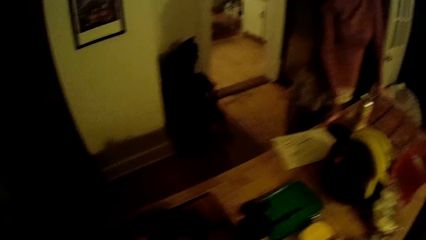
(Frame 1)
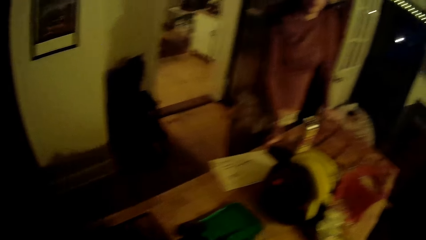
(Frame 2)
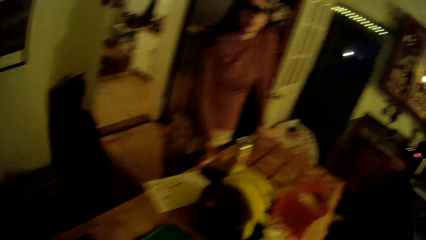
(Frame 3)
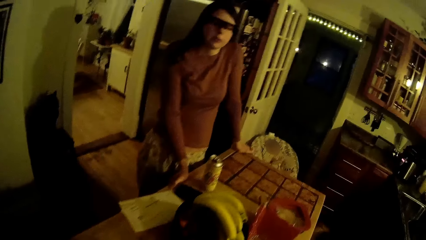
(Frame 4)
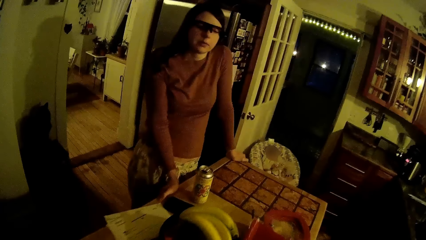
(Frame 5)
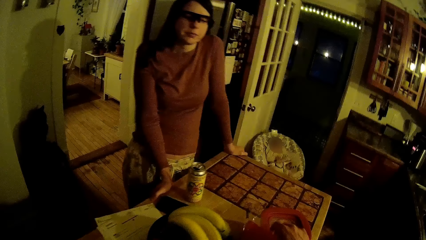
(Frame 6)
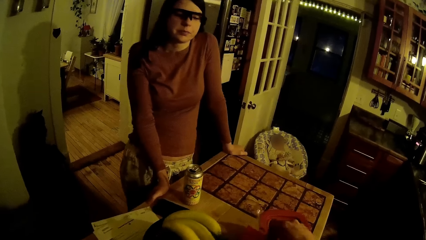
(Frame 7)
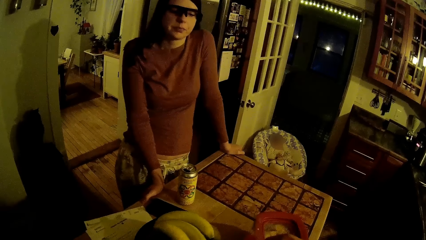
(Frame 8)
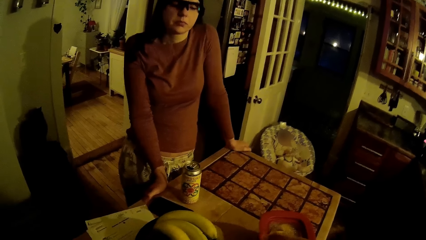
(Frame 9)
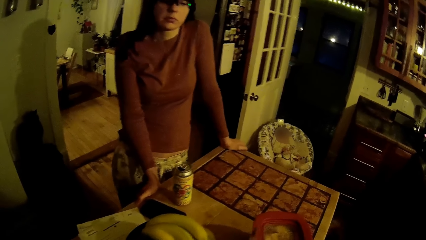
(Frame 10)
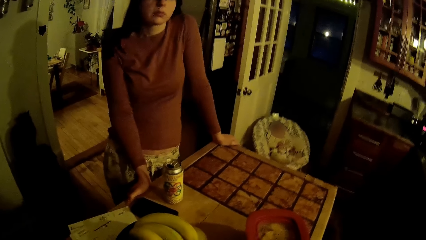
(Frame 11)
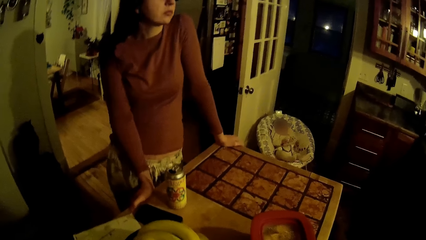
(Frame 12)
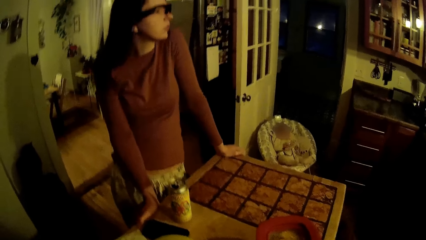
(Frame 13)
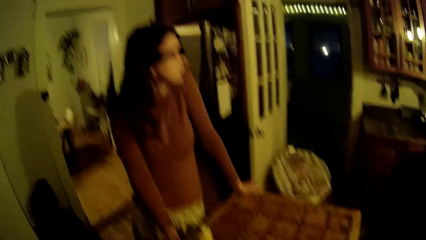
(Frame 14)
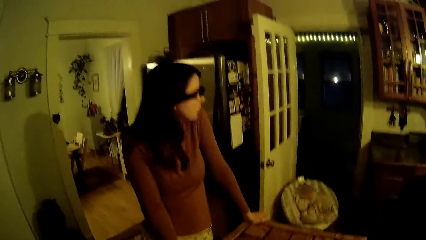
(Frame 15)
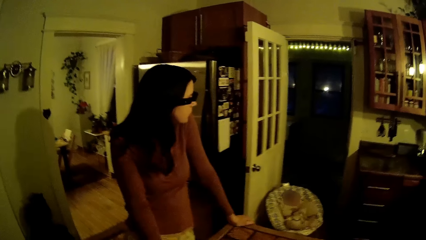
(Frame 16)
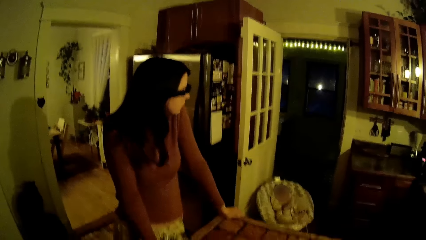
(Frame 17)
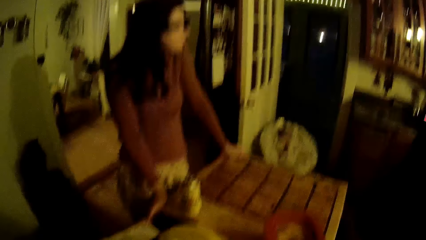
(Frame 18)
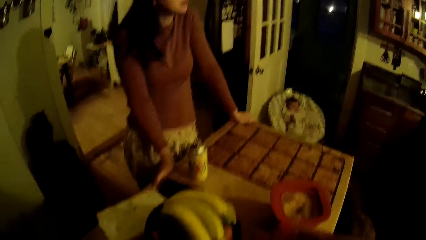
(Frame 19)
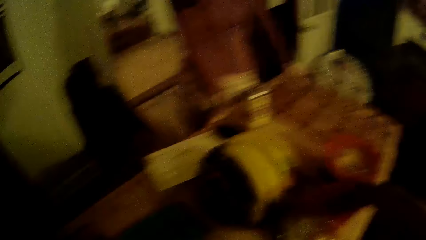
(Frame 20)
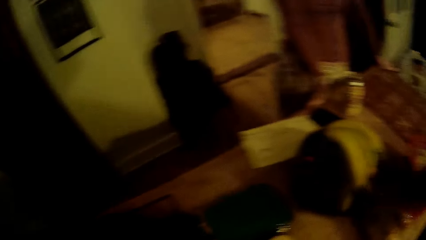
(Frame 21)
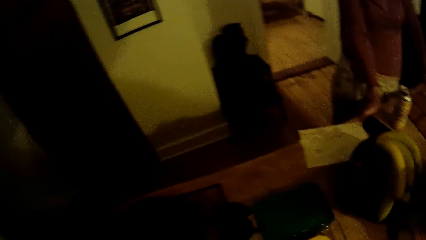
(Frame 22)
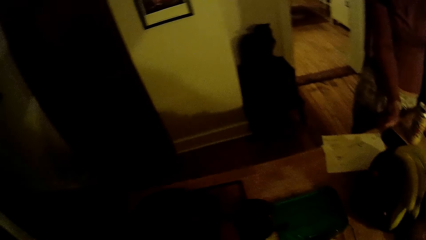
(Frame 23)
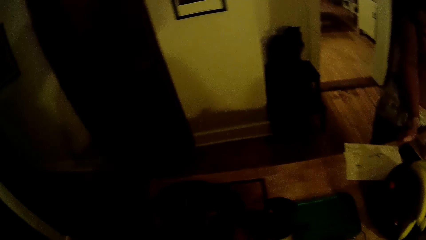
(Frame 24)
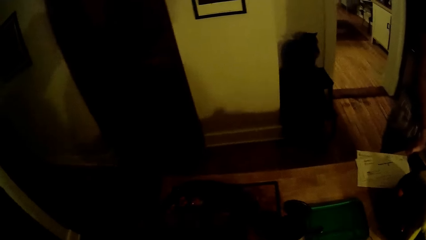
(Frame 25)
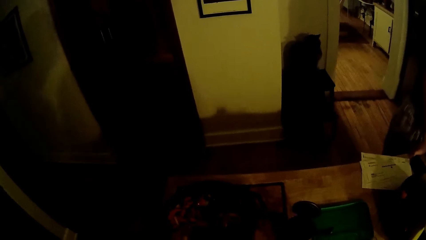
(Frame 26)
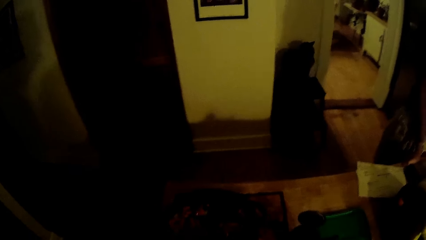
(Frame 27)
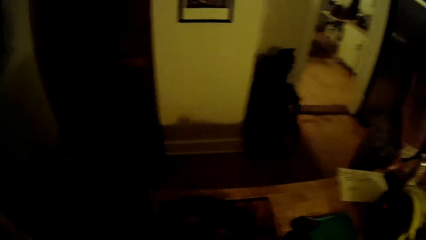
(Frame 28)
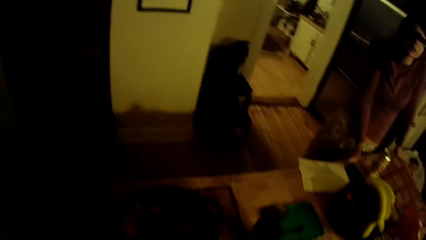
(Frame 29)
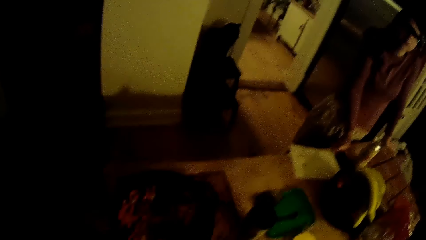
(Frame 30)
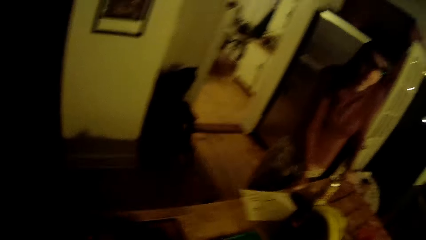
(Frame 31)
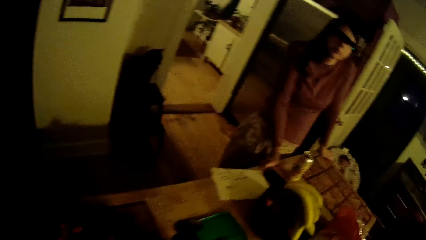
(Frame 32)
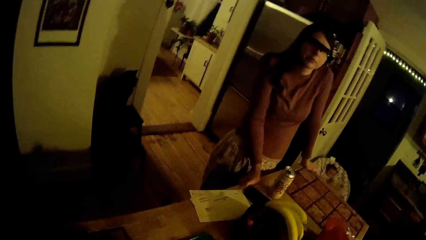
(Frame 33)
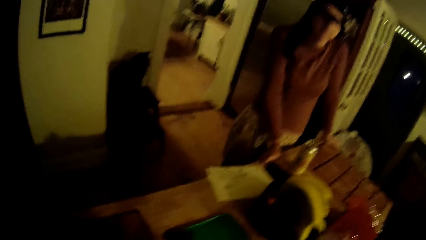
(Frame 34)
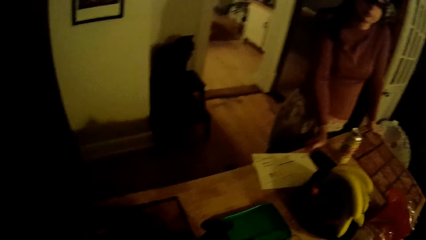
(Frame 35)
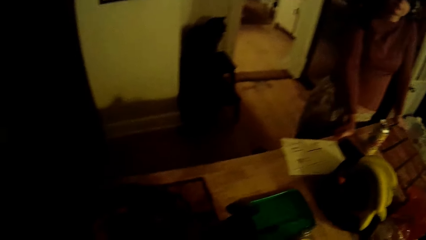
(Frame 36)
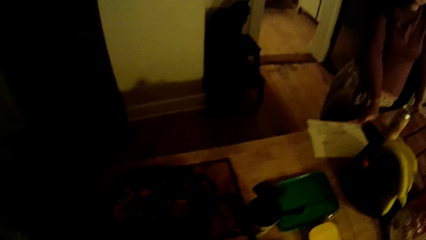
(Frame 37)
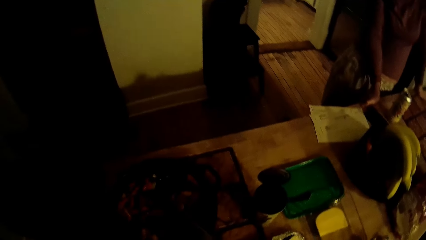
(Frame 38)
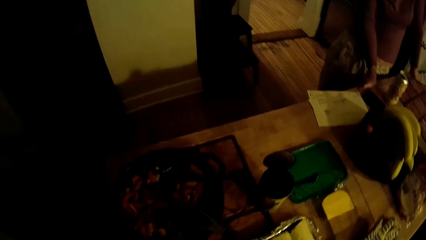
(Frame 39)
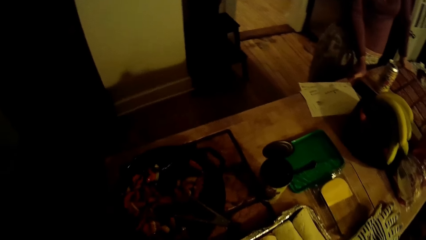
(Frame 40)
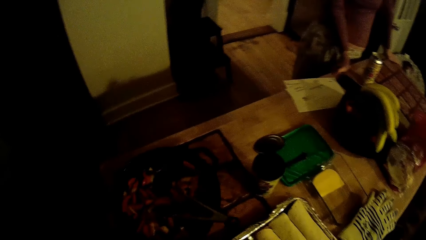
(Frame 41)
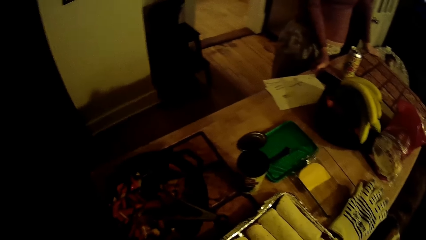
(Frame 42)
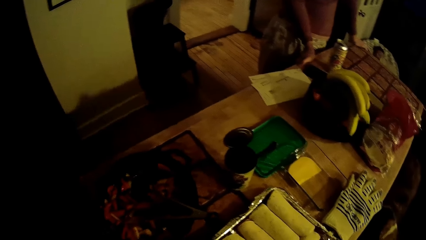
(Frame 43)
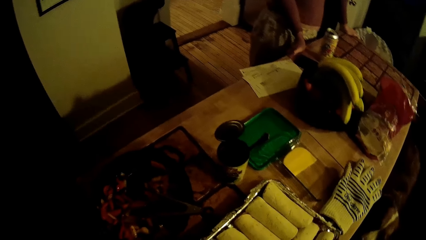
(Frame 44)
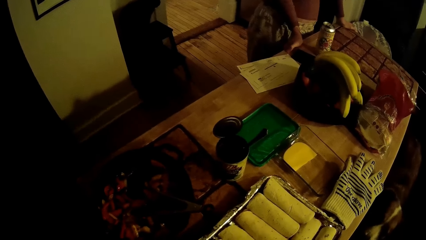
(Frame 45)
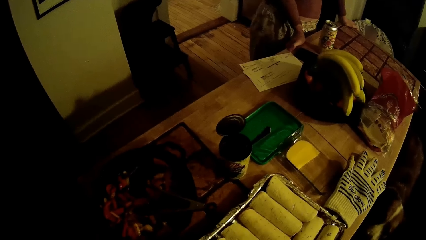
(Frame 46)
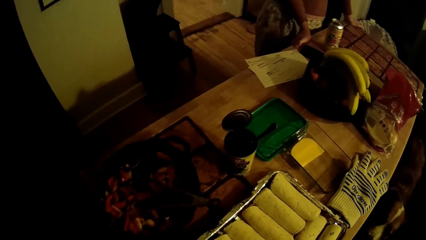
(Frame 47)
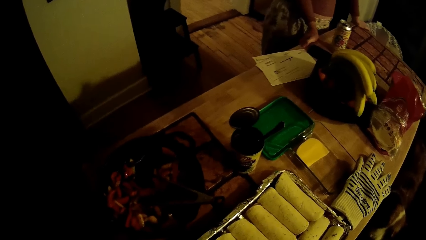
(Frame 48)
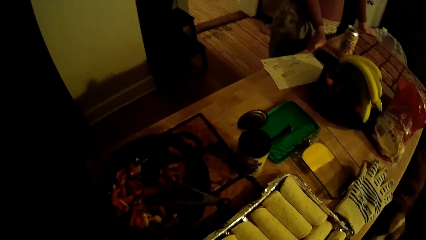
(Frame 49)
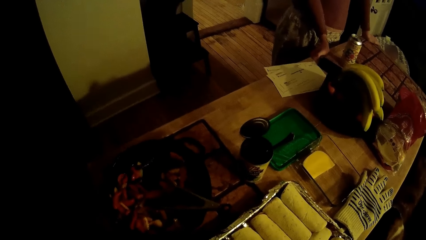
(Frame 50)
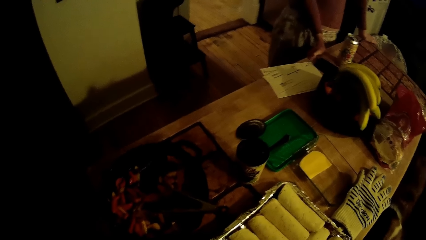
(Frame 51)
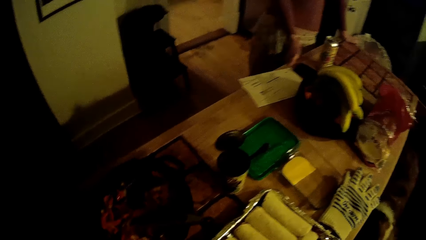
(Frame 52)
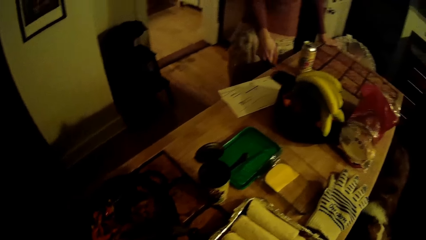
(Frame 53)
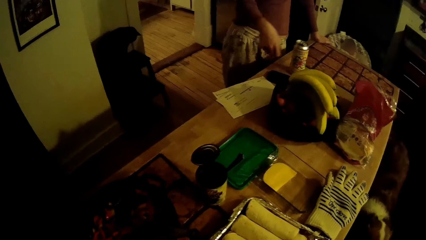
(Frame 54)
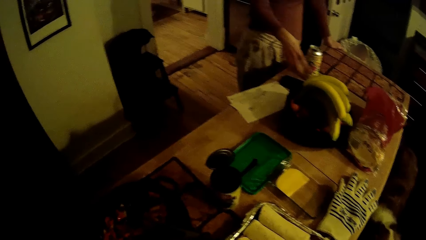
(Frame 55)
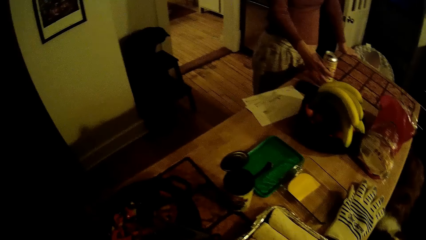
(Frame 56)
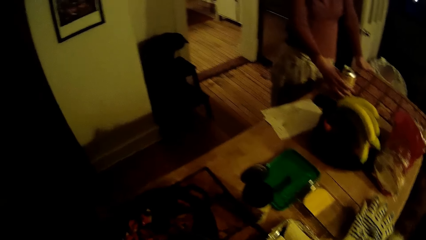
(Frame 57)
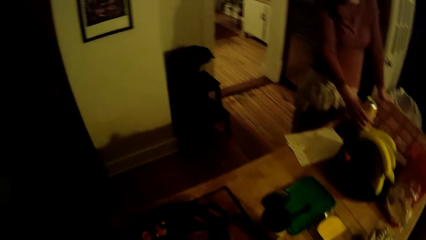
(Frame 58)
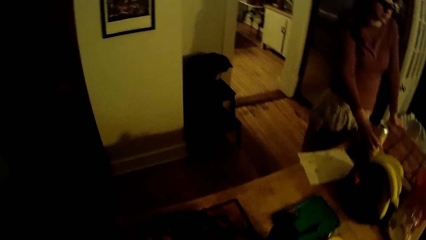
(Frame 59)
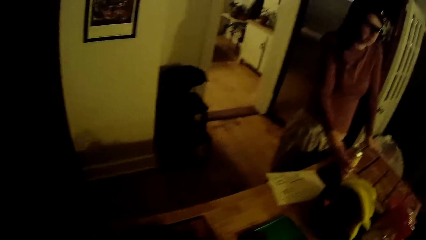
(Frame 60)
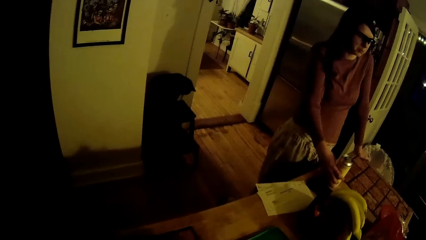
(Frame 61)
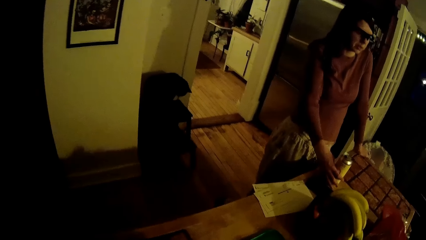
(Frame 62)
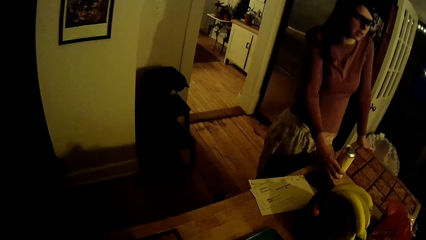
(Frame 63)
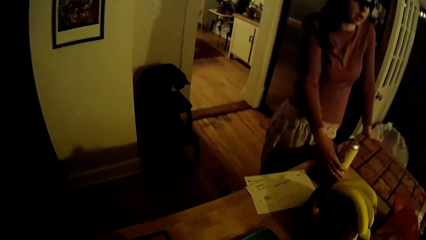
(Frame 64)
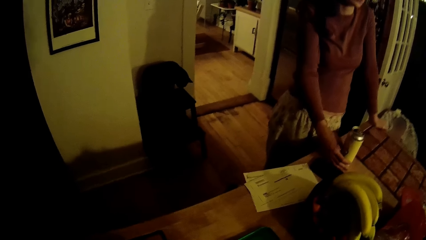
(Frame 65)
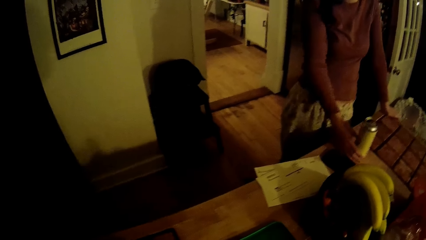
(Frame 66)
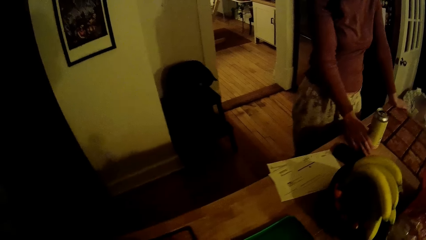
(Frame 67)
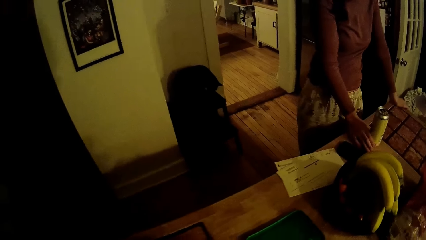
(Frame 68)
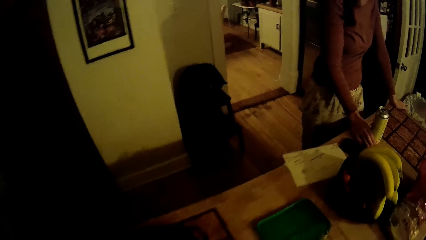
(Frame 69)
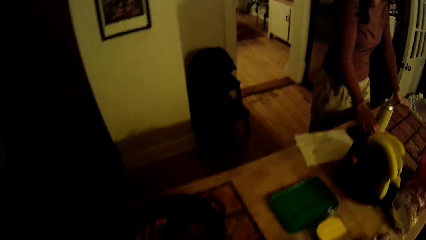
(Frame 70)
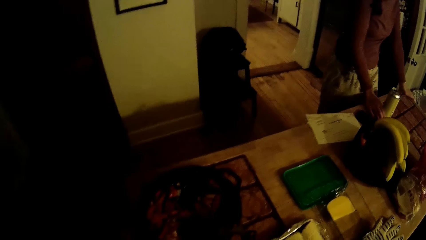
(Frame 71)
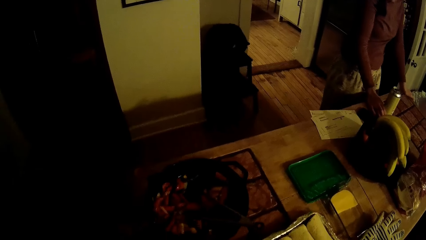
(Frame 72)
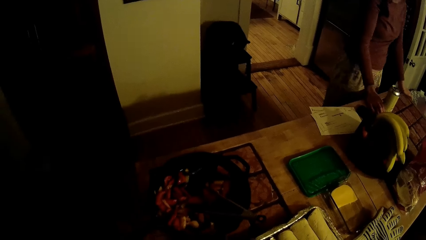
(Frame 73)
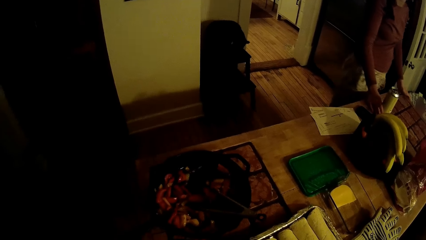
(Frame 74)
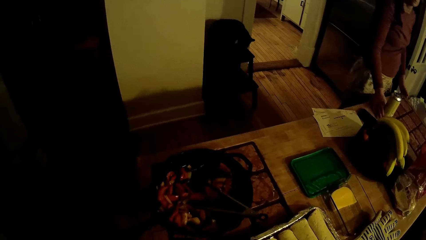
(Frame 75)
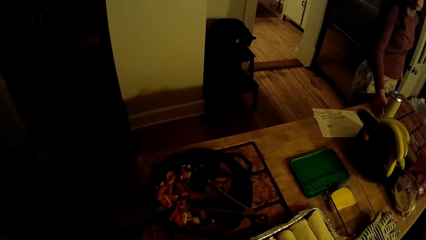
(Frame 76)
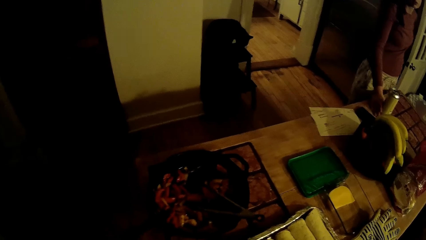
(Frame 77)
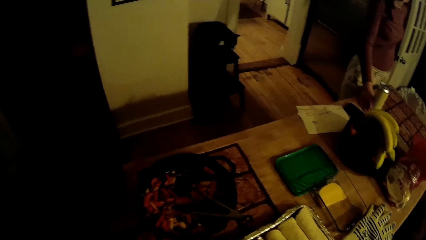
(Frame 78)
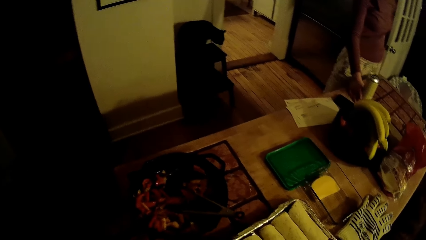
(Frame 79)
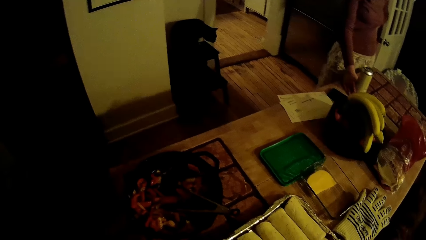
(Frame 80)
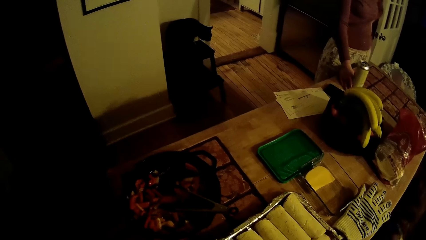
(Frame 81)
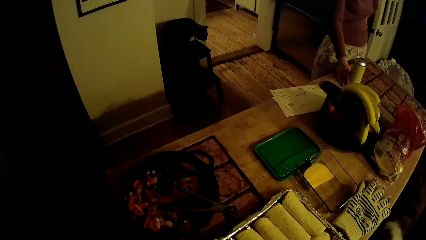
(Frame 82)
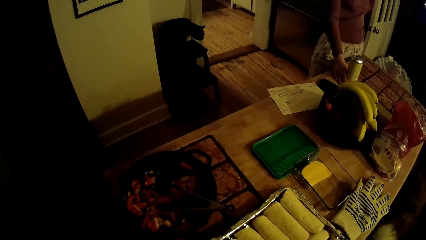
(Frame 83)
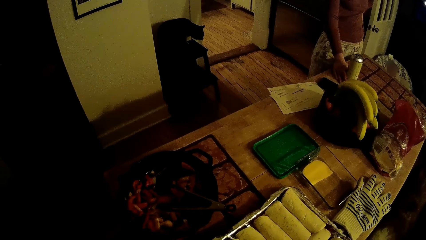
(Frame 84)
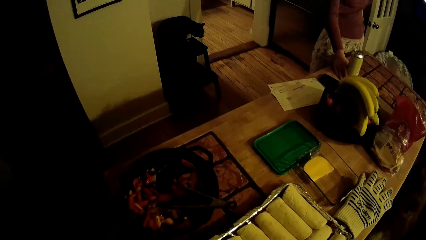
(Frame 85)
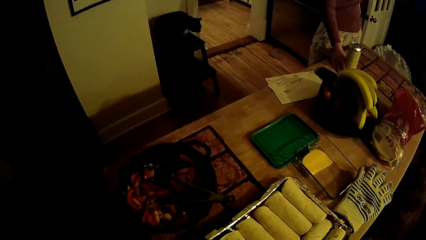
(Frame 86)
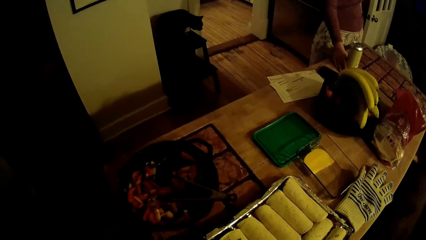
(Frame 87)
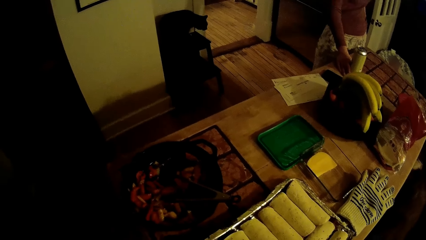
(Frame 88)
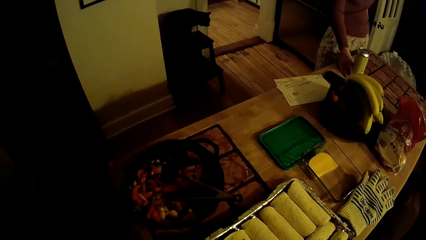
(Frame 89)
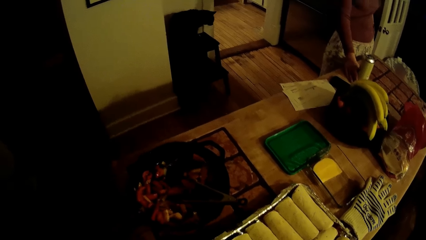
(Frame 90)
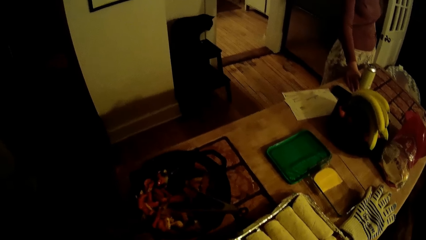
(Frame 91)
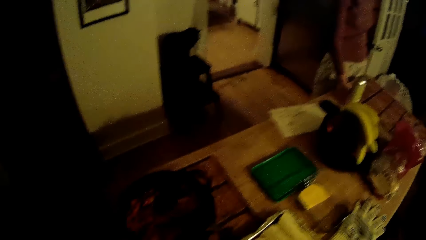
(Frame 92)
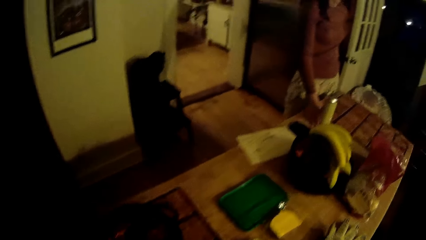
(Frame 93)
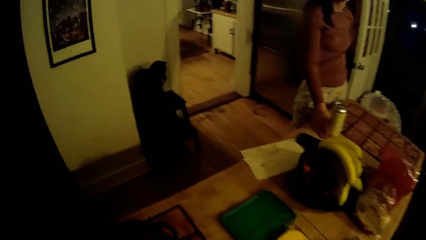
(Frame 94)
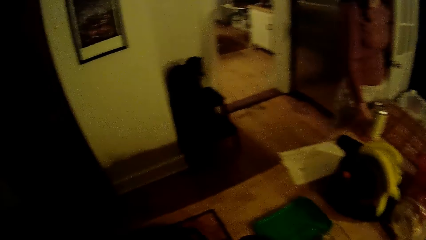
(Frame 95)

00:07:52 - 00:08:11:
The camera wearer picks up a food item from the plastic bag on the table with his right hand. The woman touches the can drink on the table with her right hand.
